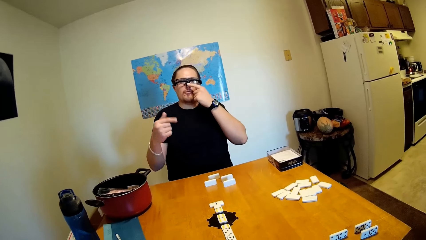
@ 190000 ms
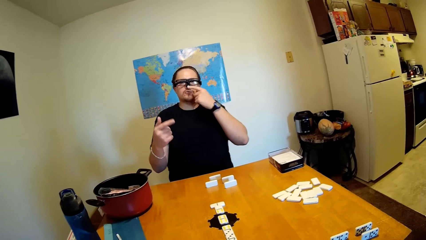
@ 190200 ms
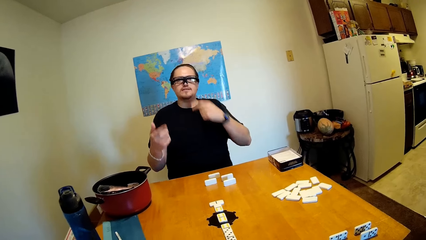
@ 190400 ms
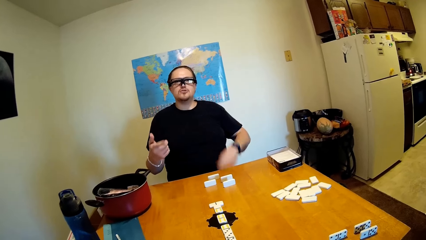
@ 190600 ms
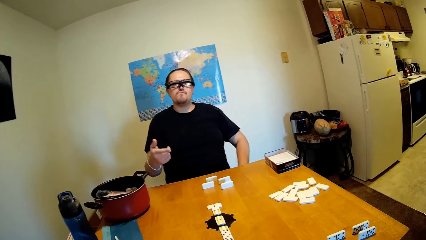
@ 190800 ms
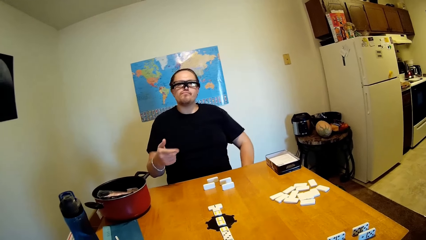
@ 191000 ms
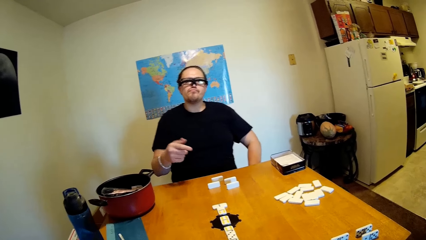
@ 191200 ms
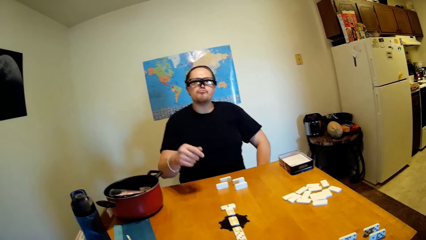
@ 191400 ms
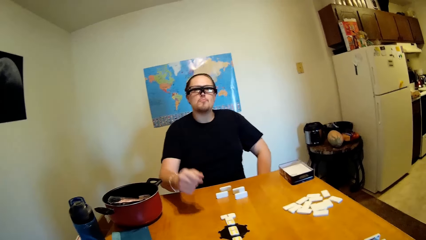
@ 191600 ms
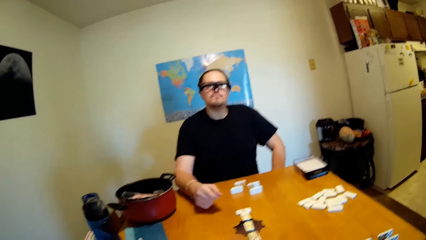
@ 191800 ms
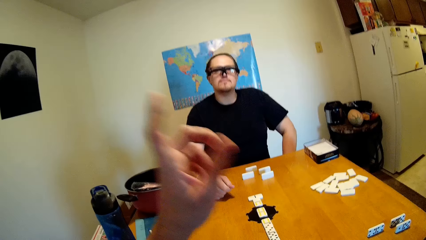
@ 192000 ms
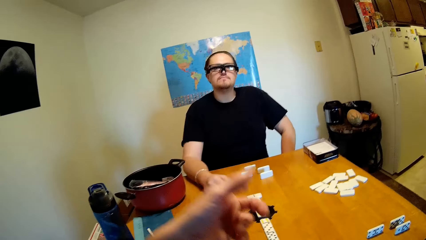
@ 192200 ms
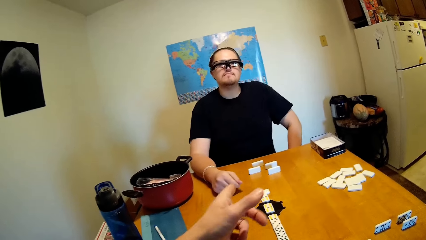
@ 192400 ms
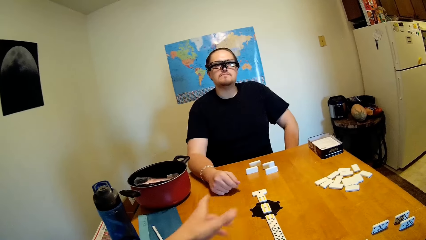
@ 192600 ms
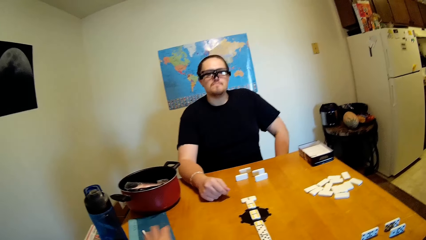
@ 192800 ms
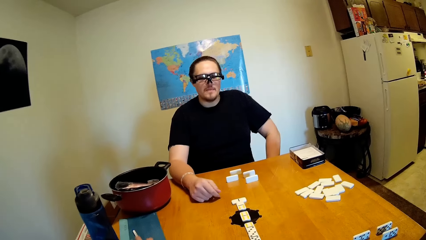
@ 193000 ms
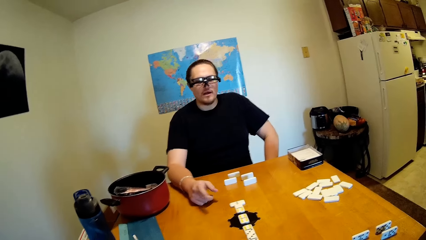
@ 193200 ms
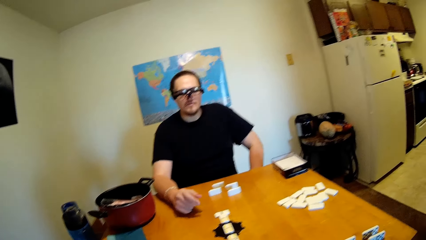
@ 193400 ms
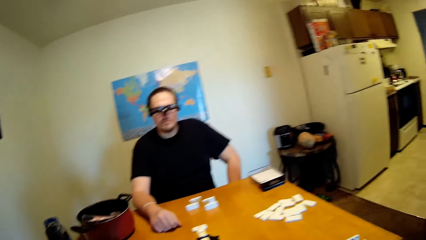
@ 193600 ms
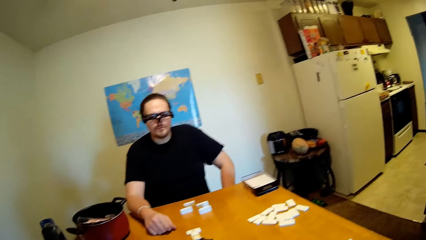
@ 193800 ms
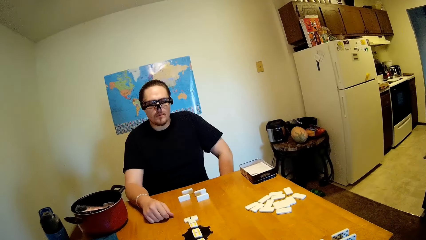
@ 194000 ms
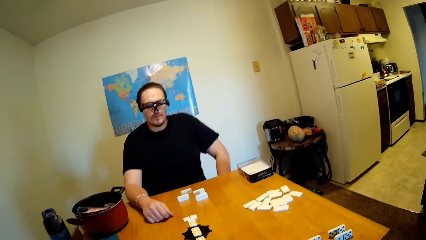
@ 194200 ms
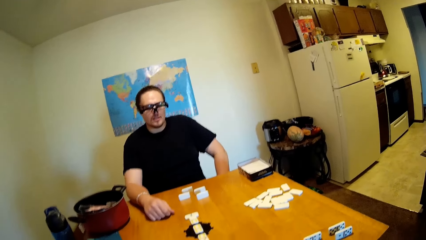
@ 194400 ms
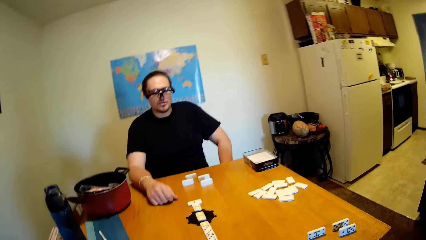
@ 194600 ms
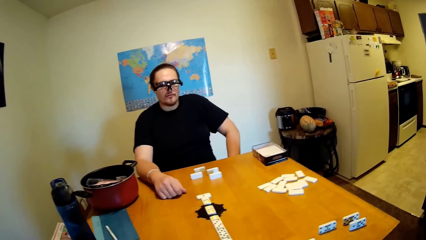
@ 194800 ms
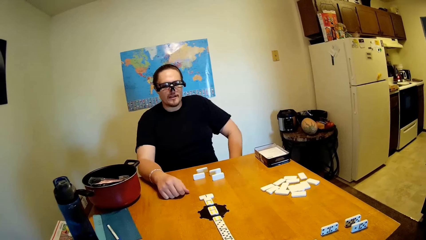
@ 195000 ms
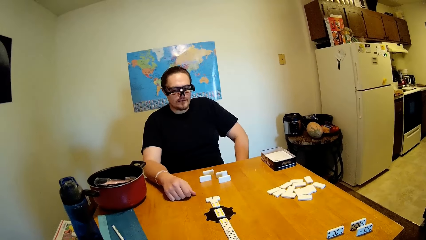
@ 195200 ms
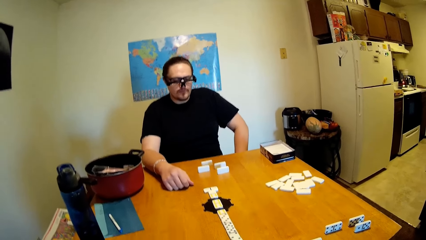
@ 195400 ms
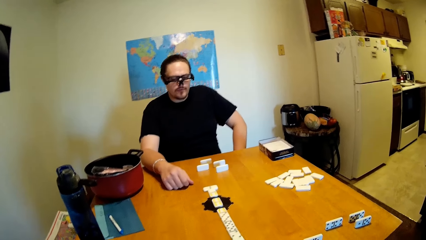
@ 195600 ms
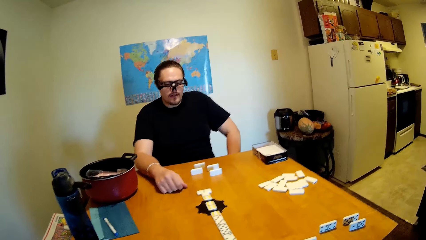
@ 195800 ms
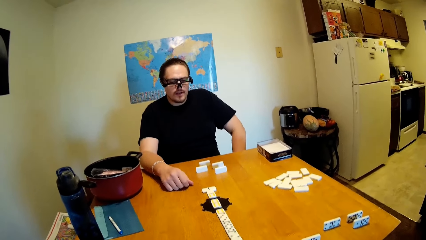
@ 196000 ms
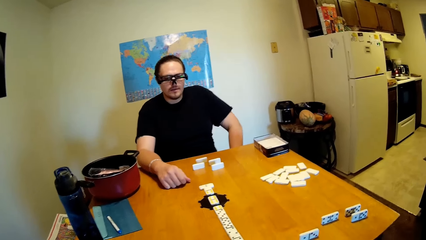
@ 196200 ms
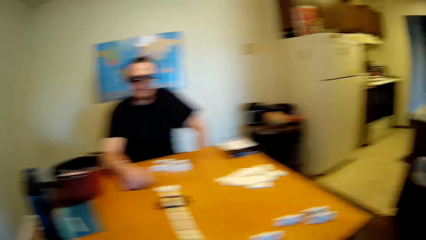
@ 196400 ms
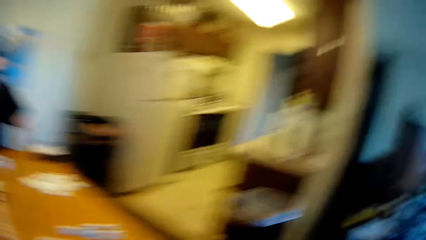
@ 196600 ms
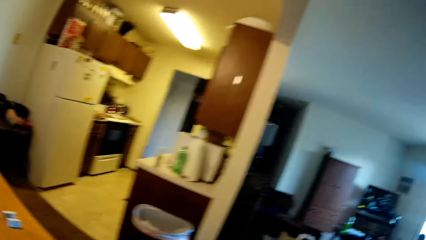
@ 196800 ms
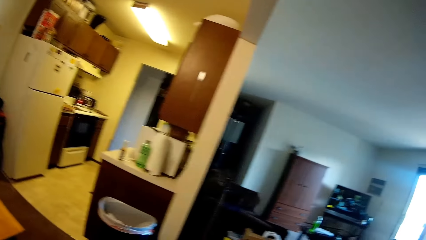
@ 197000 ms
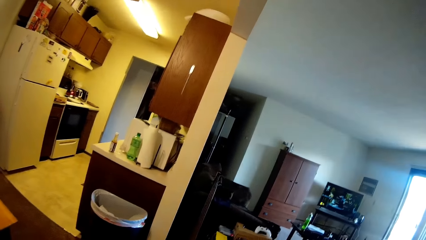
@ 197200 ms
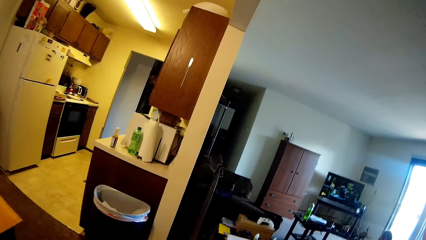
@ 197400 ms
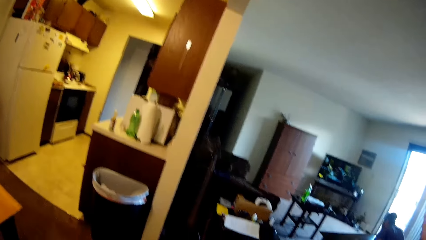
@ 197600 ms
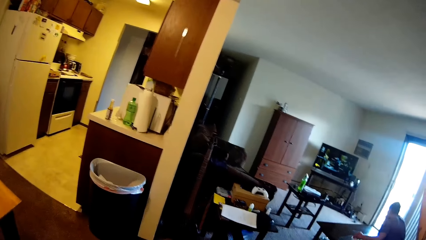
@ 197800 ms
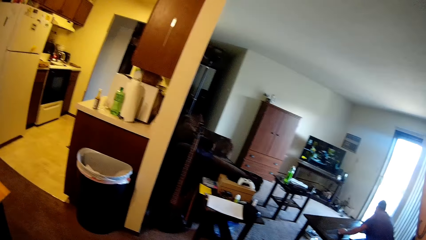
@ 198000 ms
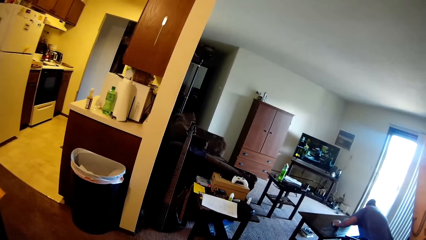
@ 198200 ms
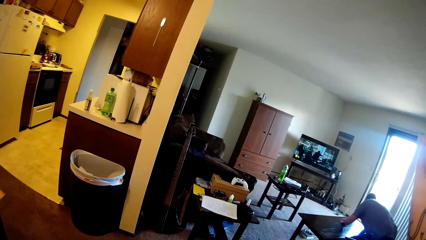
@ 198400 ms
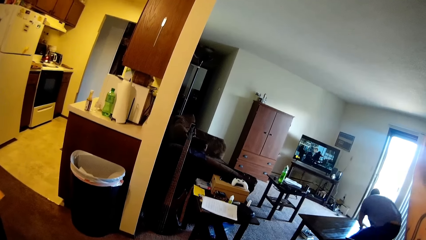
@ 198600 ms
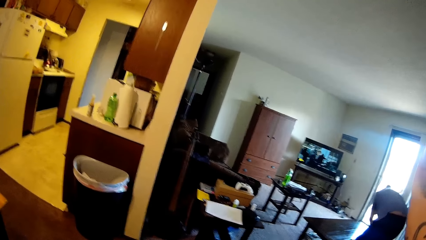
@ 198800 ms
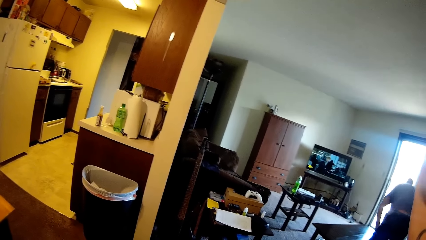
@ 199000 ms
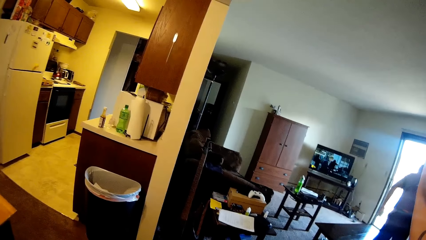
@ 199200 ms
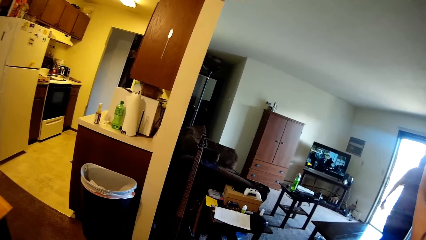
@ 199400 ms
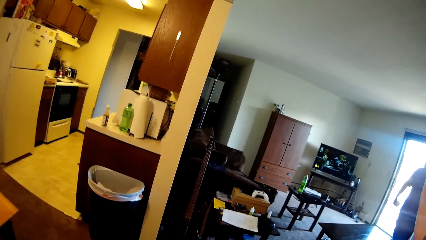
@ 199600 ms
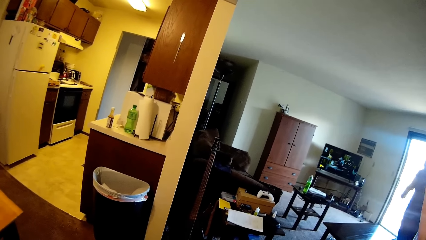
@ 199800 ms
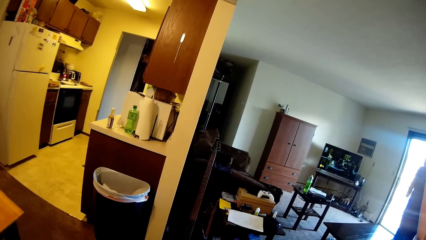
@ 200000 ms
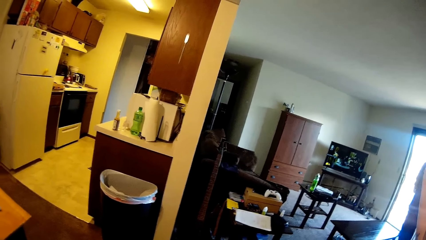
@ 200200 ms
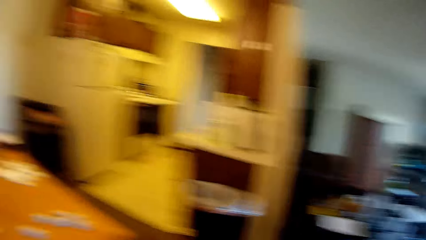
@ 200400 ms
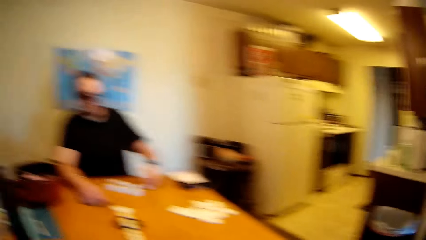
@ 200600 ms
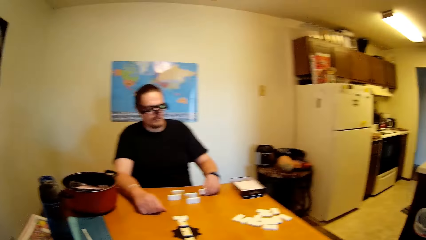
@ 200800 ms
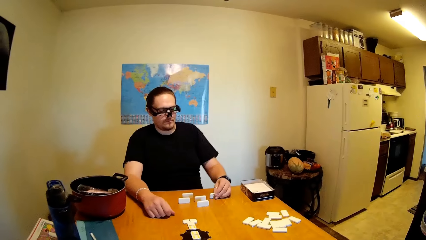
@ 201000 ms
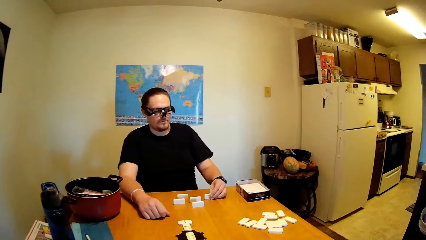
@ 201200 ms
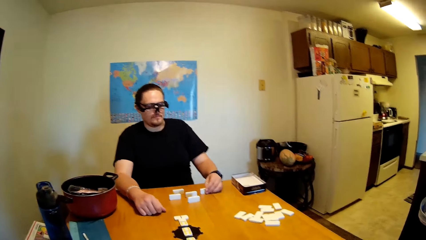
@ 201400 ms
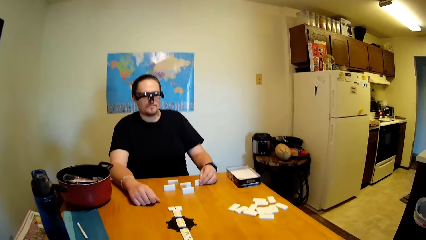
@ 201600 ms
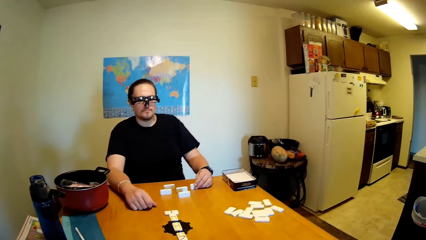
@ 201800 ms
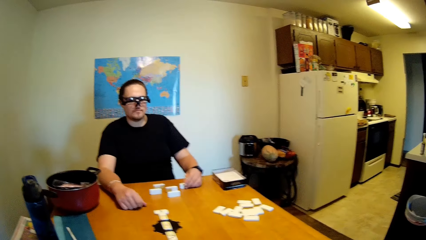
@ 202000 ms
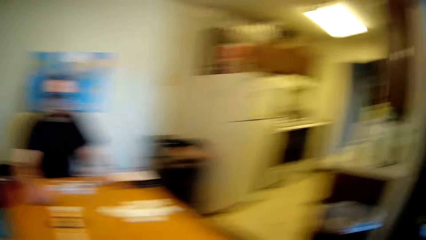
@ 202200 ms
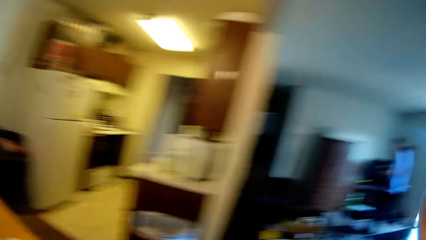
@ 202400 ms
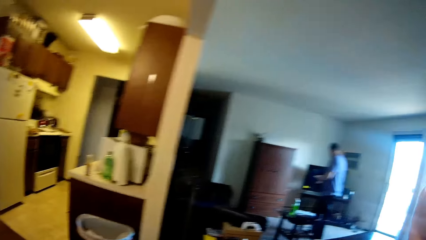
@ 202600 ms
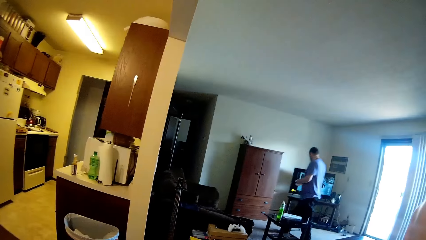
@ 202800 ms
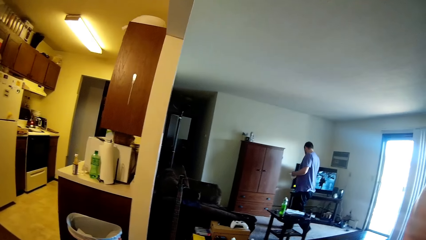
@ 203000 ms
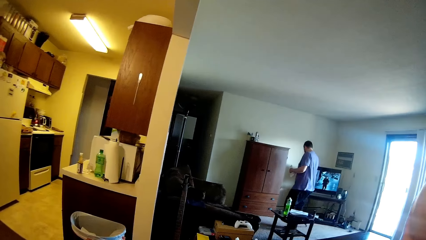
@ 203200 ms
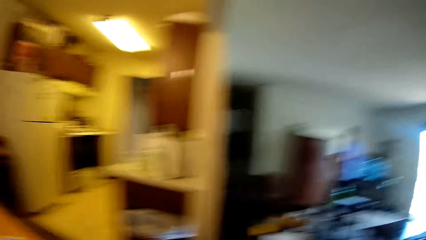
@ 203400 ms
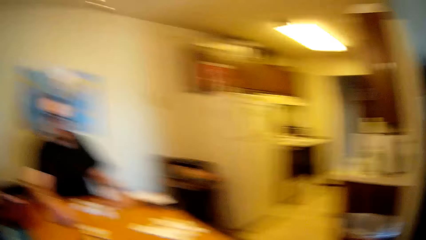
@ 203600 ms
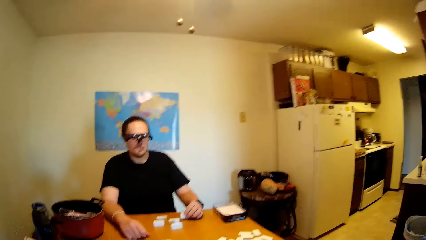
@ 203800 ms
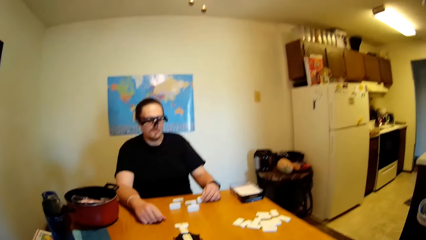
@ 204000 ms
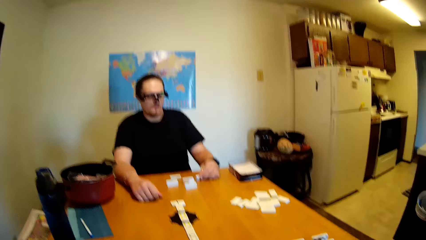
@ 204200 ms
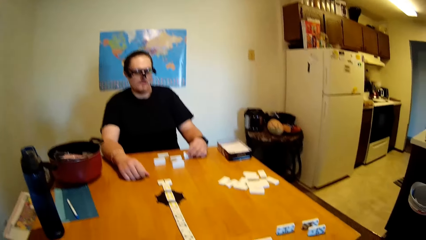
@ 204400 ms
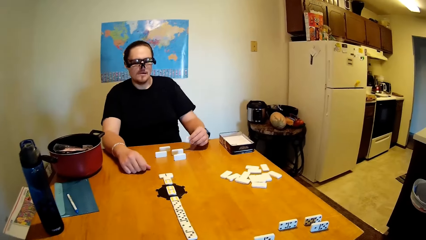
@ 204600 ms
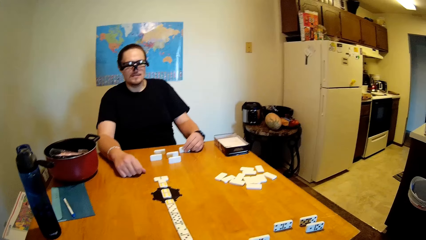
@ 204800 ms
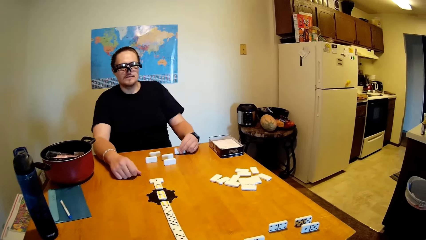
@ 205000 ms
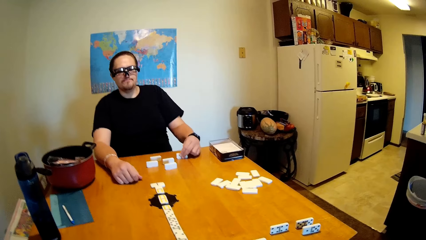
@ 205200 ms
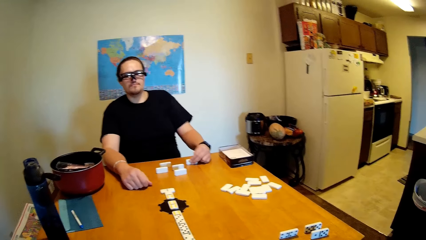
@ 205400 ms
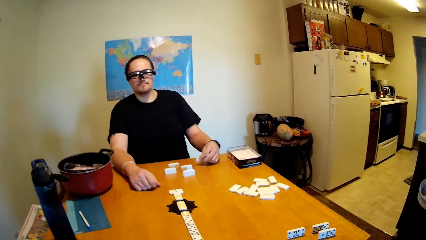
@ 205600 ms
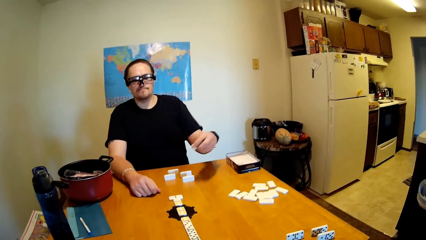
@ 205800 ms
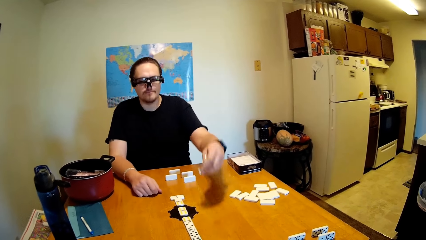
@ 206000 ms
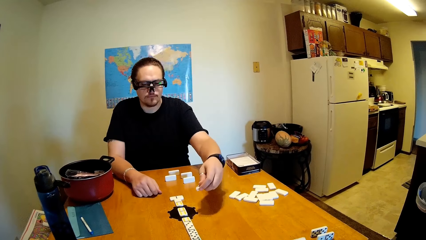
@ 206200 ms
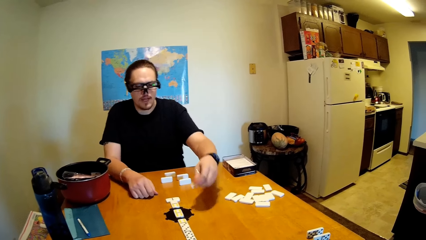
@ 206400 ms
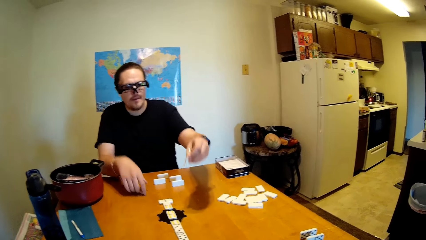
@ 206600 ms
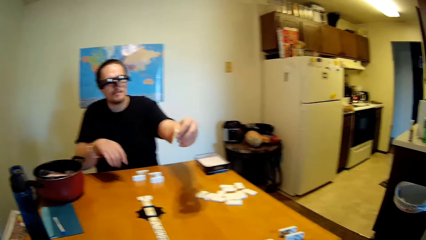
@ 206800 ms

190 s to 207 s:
The camera wearer raises his hand. The camera wearer and a person stare at the dominoes on the table. The camera wearer looks around the house. He stares at the television. A man stands. The camera wearer looks around the house. Another man moves a dice. The person taps the dominoes on the table.
